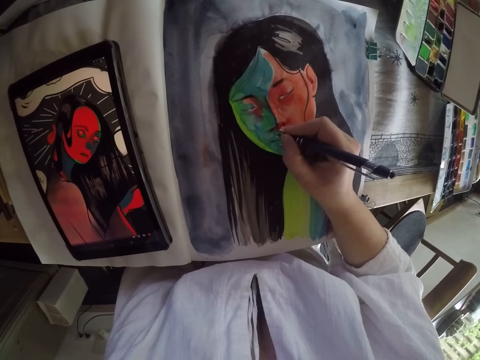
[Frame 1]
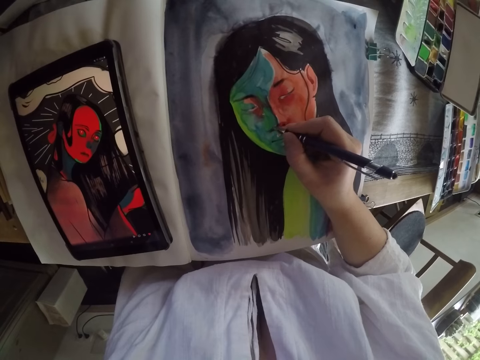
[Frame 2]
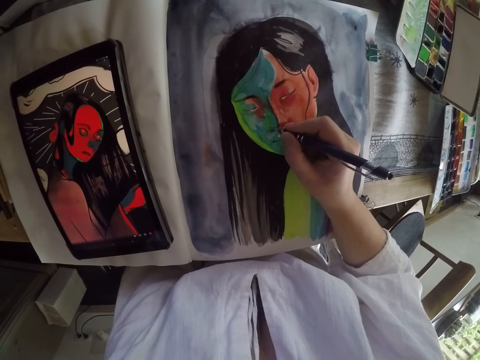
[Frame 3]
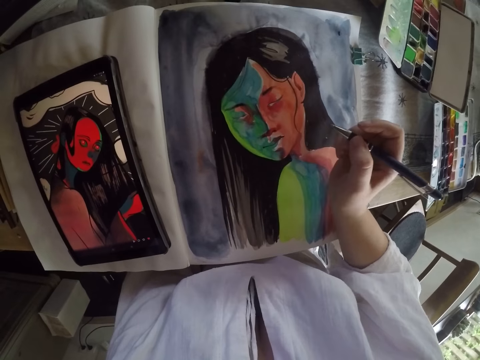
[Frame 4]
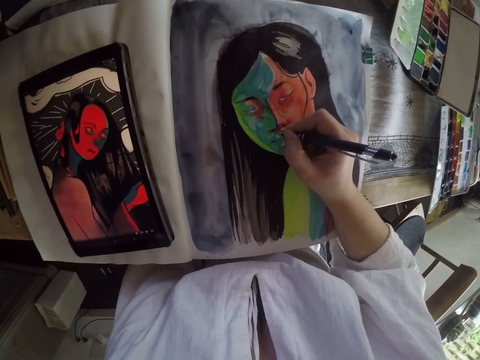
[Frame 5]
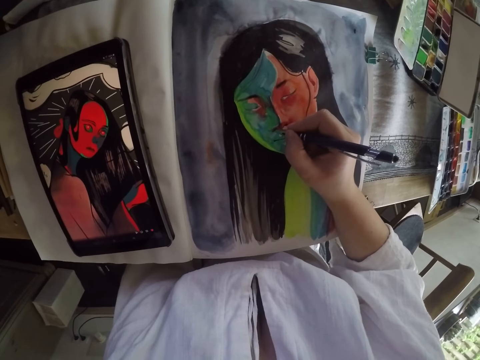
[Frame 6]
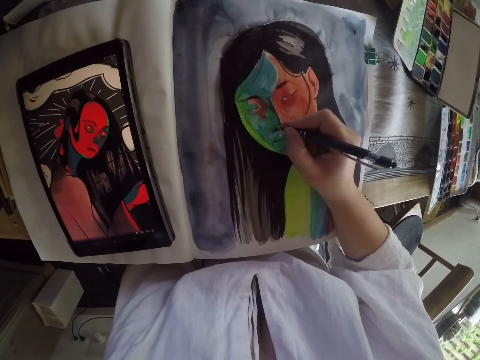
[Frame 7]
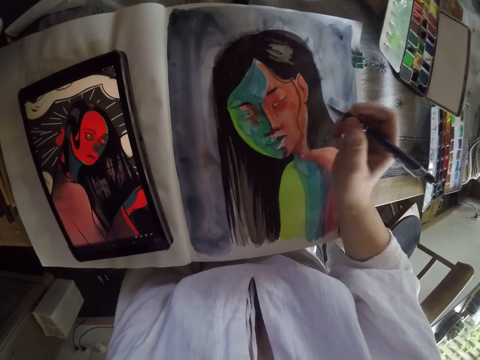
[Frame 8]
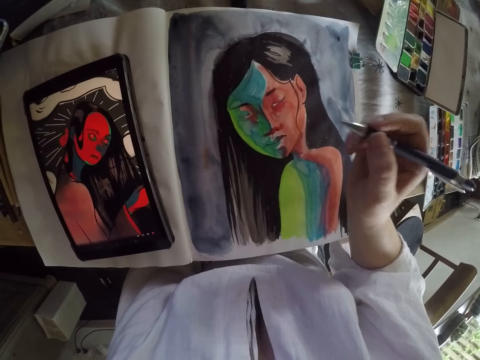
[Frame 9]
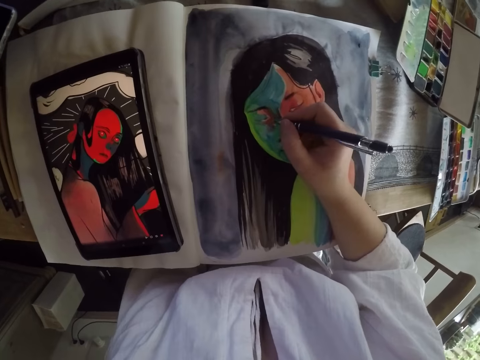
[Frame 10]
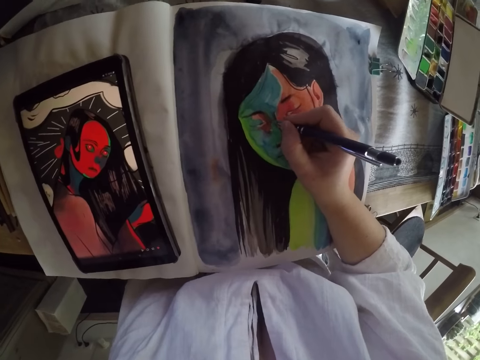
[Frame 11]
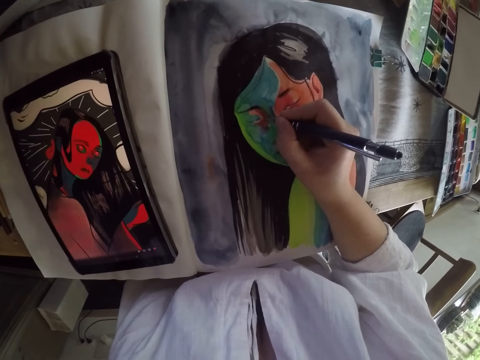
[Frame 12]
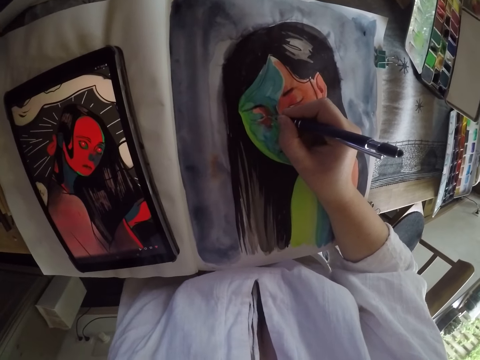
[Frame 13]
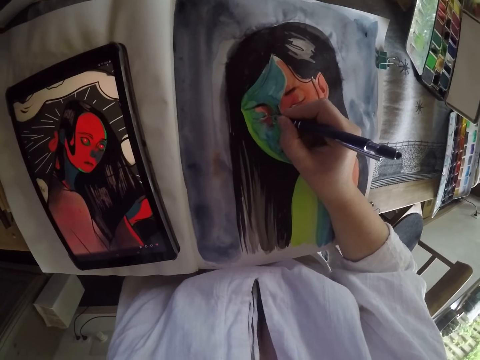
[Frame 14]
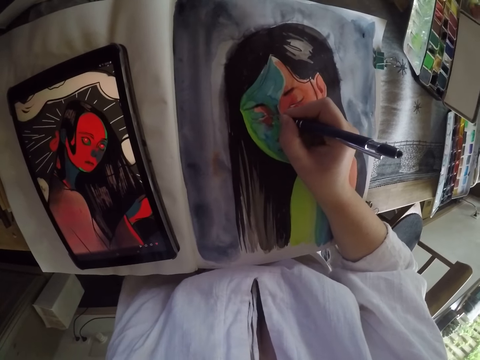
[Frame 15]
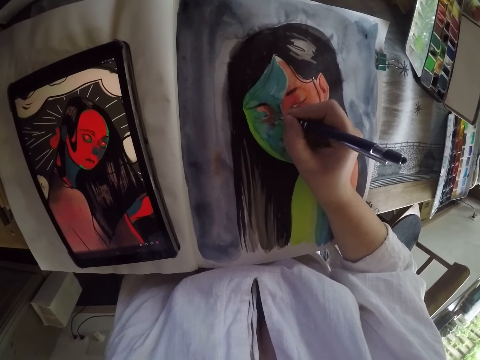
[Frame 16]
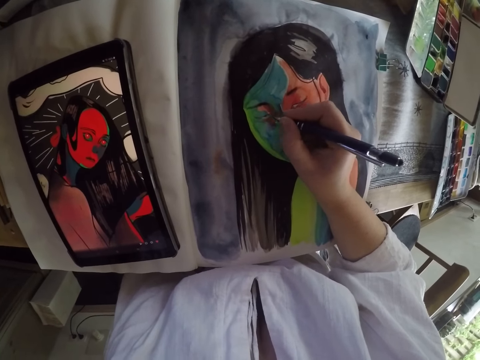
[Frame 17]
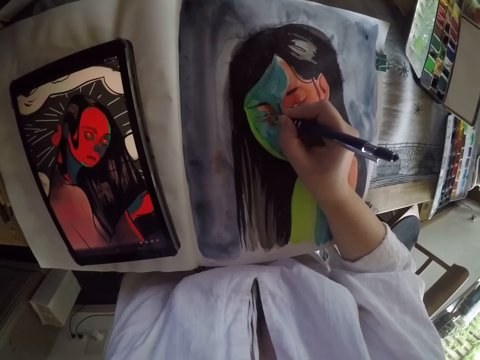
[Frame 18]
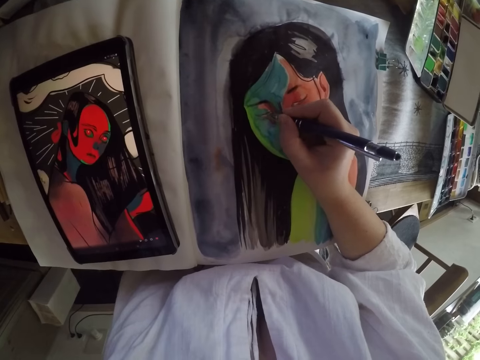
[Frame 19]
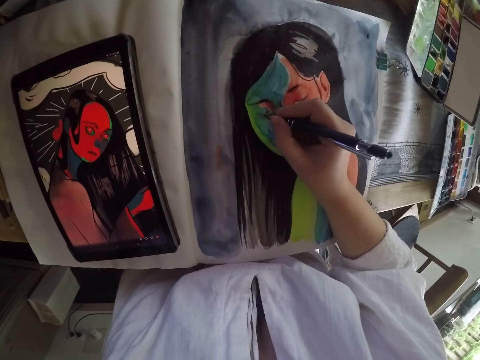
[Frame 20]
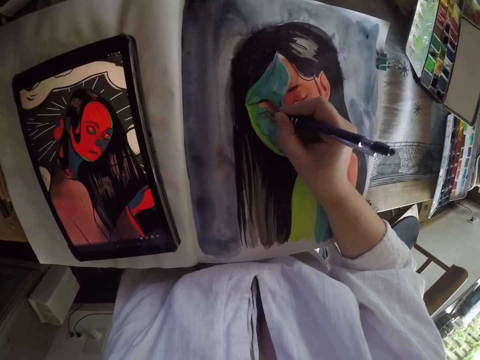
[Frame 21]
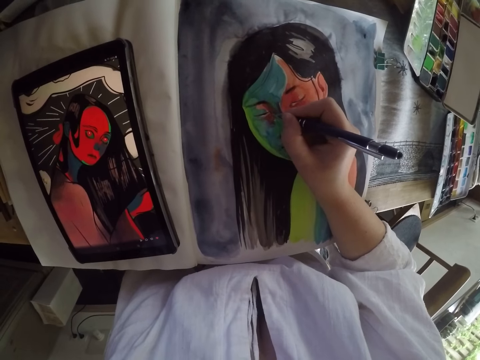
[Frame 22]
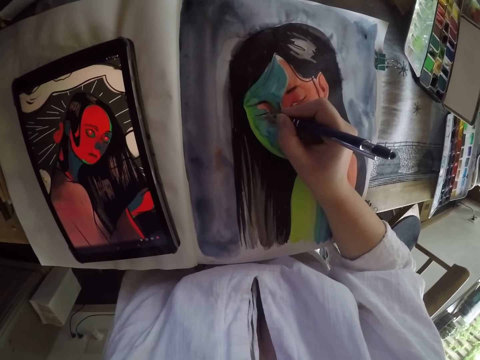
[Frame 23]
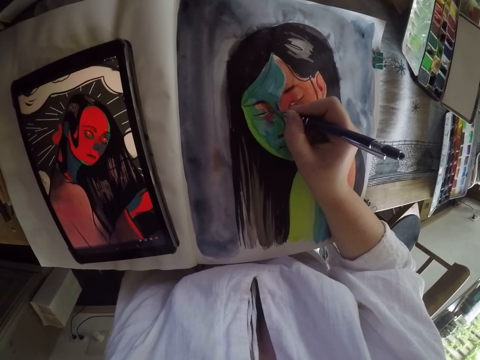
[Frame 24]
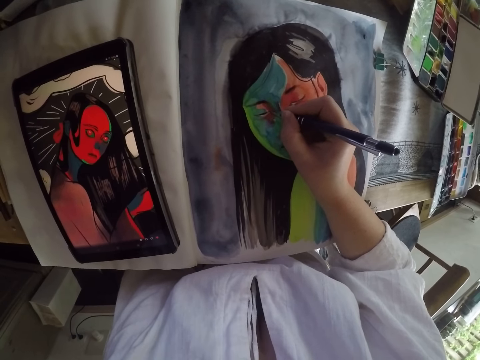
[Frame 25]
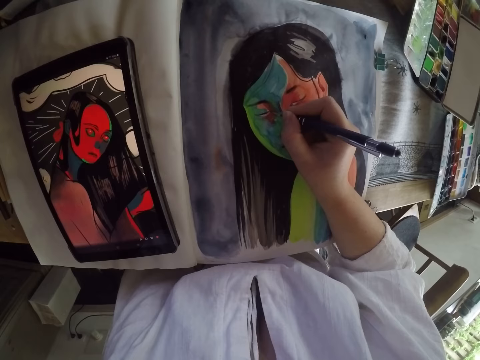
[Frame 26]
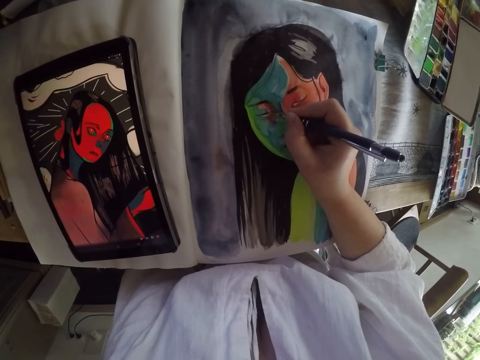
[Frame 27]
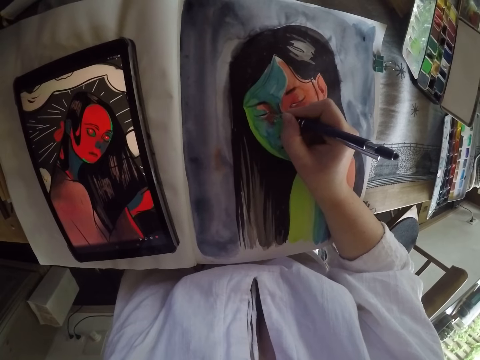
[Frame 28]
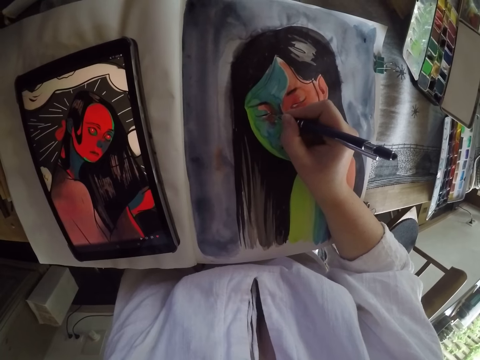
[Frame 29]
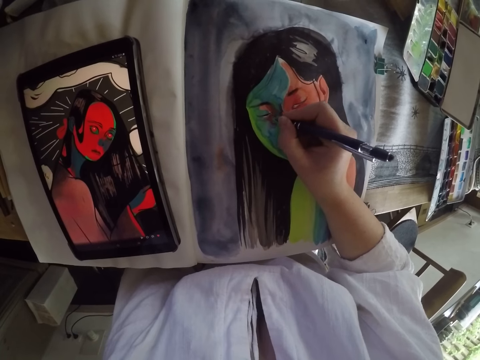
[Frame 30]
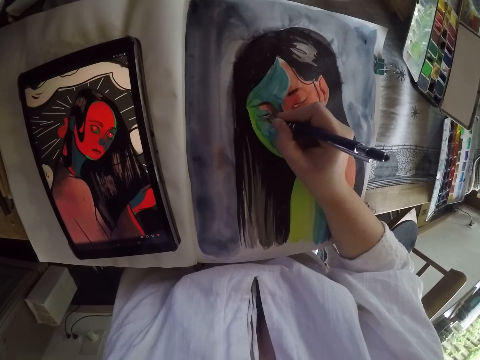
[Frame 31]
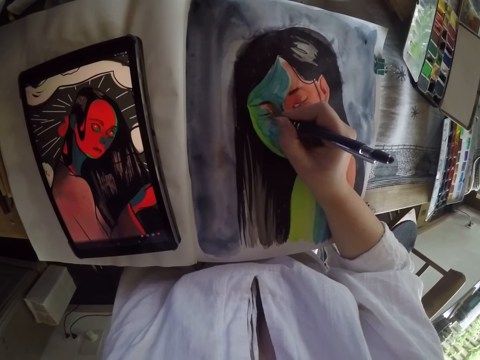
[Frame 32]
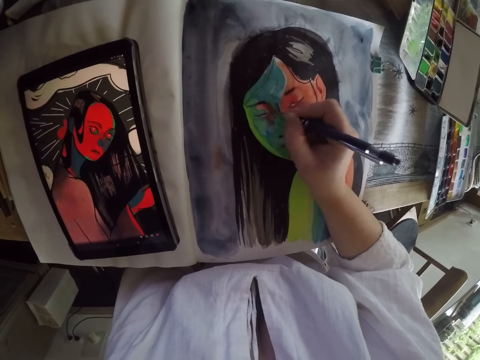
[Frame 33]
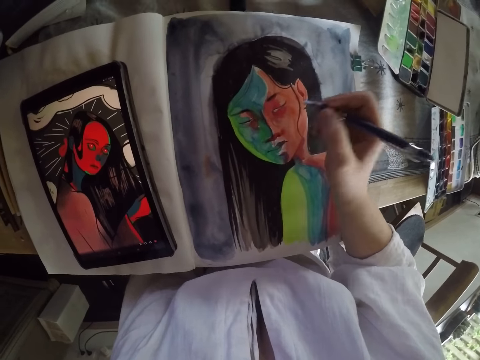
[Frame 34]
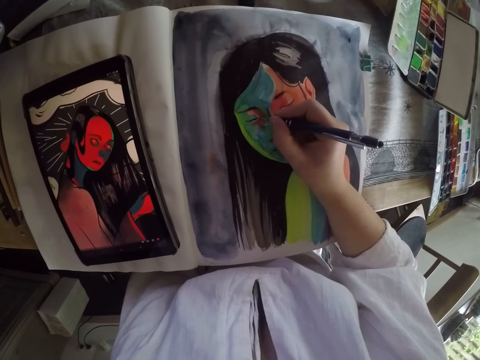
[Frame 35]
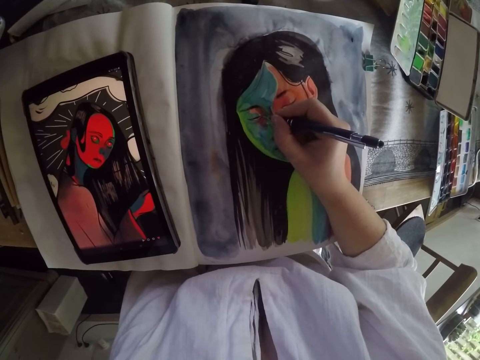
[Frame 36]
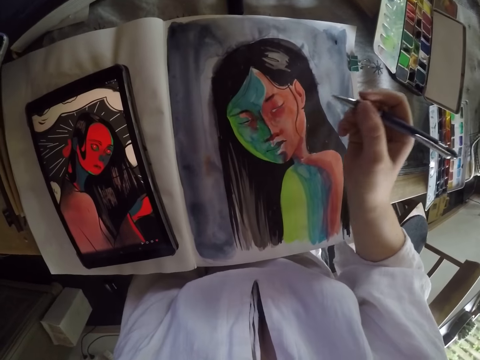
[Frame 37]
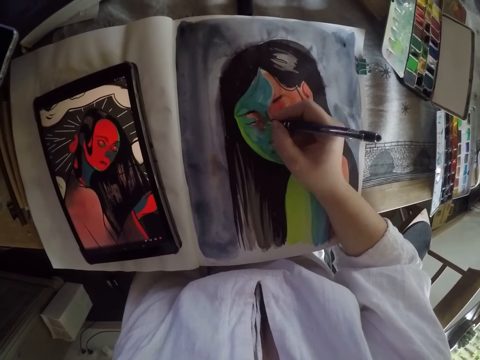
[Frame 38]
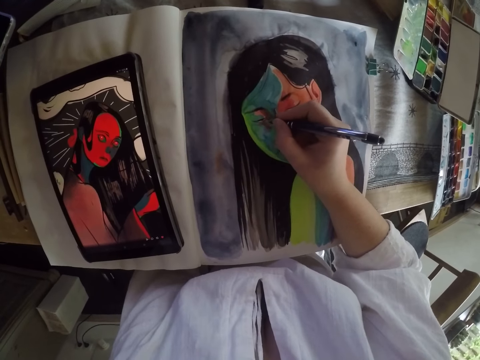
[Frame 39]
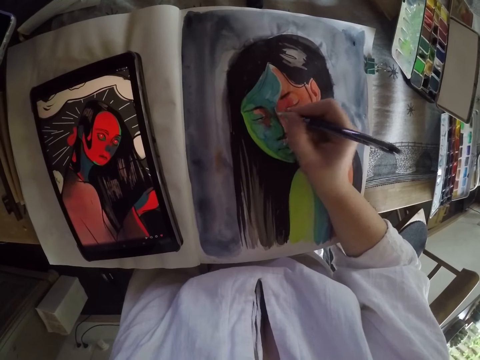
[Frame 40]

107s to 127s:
The camera wearer lifts the pen in her right hand from the painting. She paints the figure drawing on the book with the pen in her right hand. She lifts the pen in her right hand from the painting. She paints the figure drawing on the book with the pen in her right hand. She lifts the pen in her right hand from the painting. She paints the figure drawing on the book with the pen in her right hand. She lifts the pen in her right hand from the painting. She paints the figure drawing on the book with the pen in her right hand.

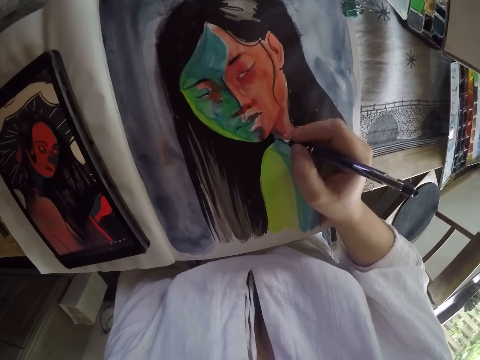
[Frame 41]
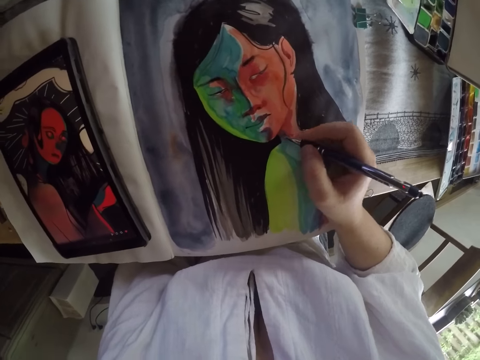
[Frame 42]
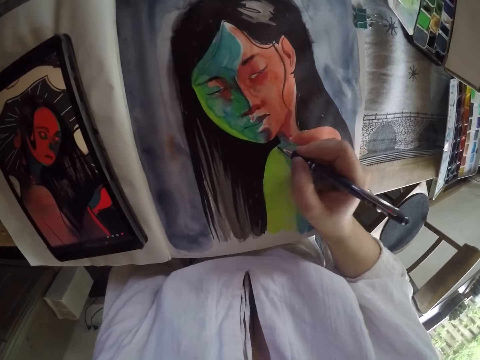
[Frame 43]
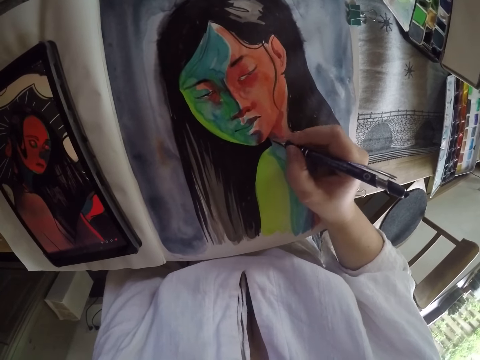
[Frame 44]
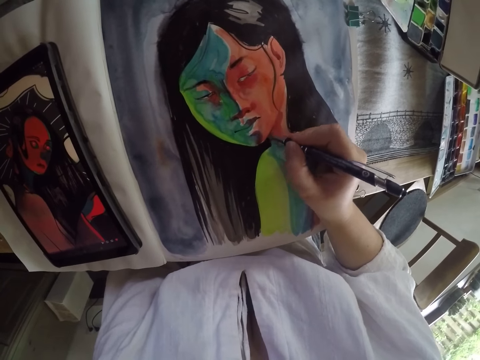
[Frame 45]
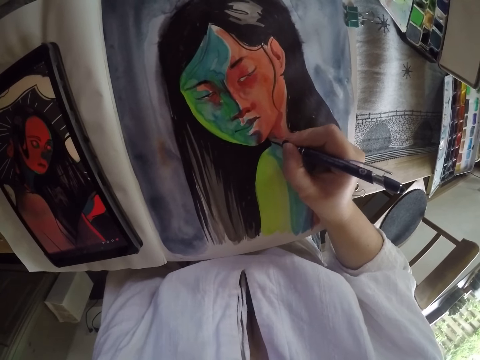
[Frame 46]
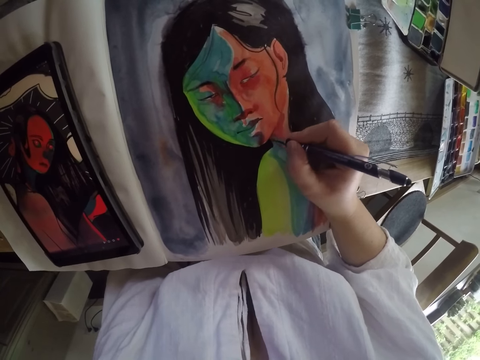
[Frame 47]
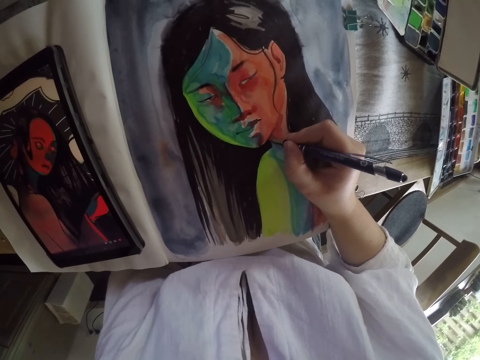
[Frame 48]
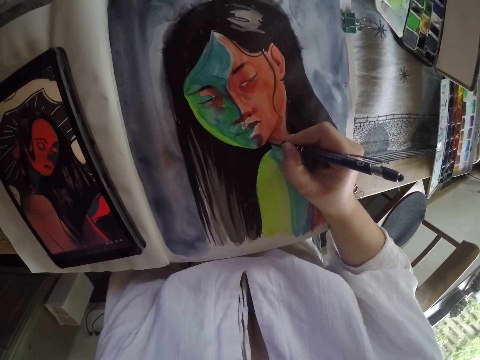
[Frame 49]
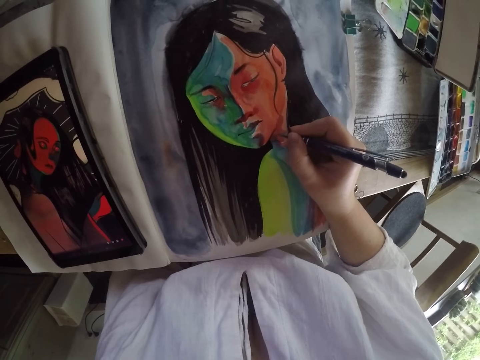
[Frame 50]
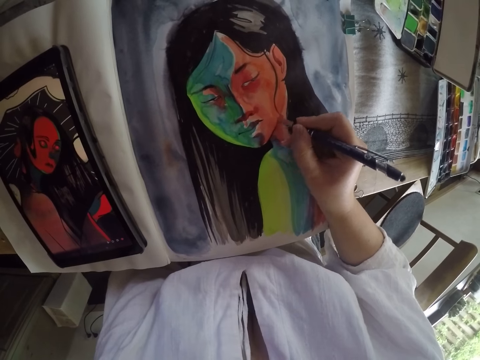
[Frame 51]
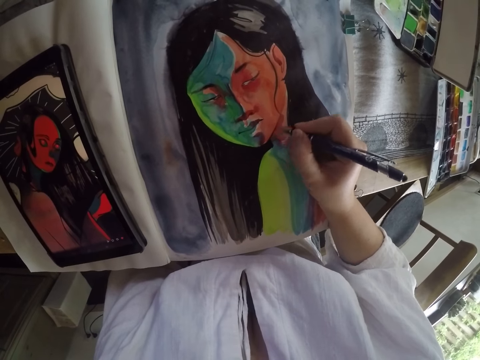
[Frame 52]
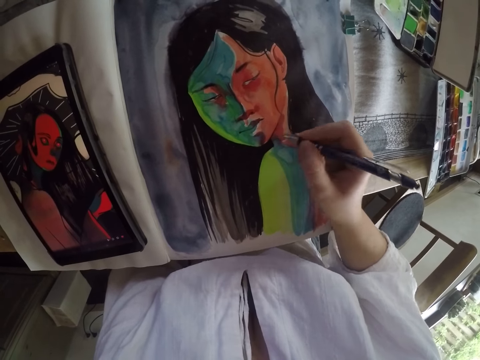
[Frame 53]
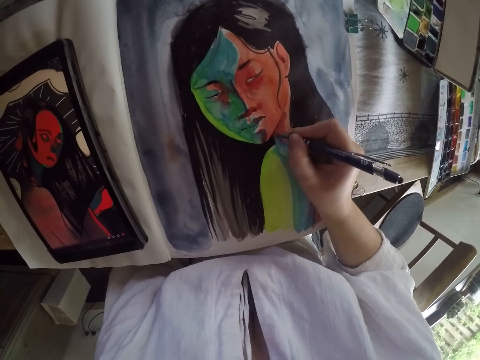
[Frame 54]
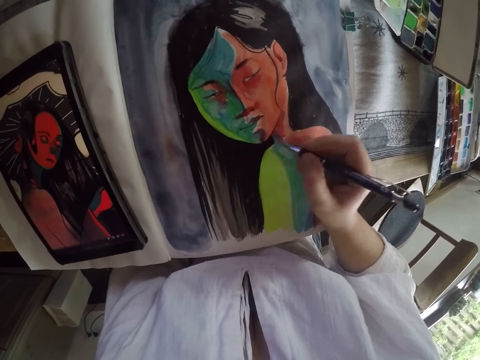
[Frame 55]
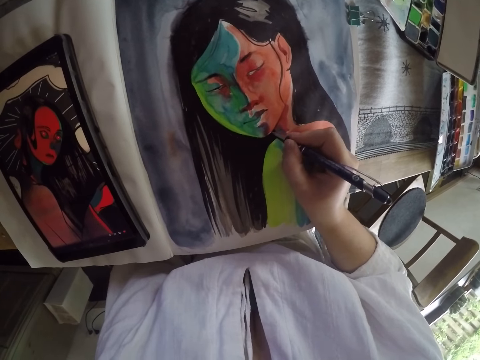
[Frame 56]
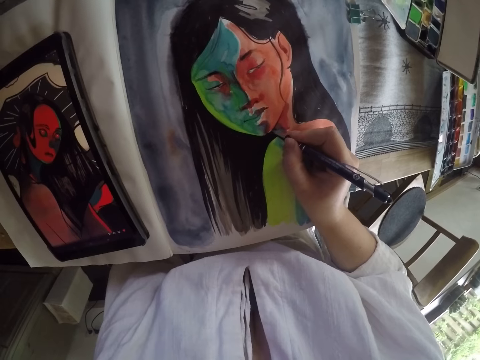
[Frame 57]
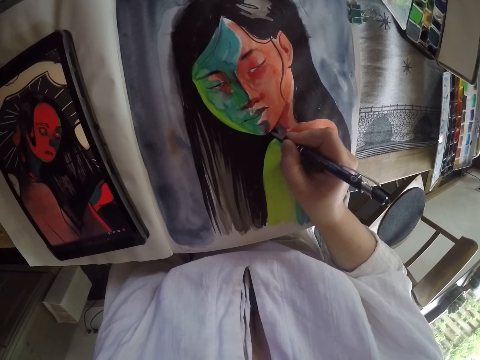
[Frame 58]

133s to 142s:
The camera wearer draws on the canvas paper.
